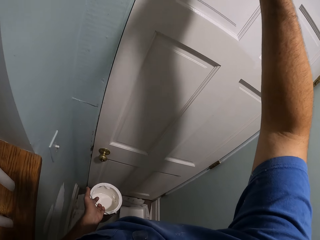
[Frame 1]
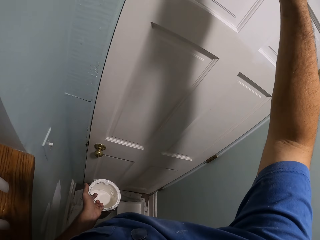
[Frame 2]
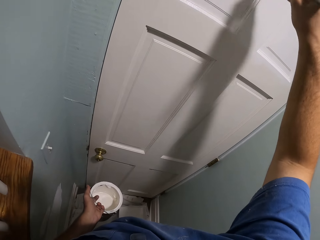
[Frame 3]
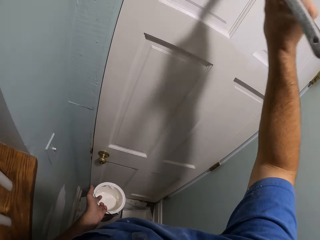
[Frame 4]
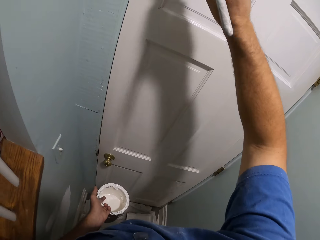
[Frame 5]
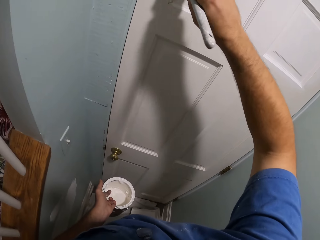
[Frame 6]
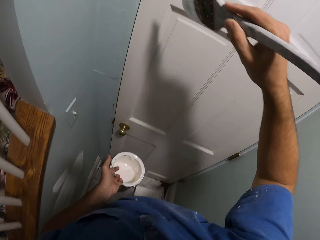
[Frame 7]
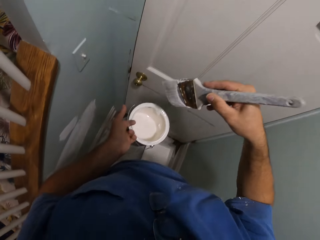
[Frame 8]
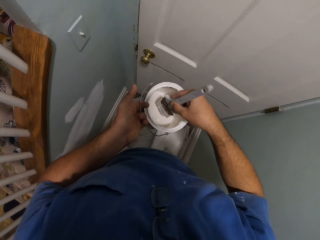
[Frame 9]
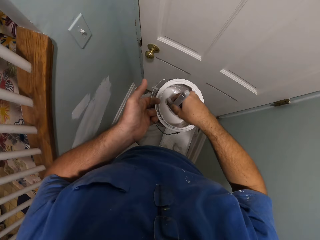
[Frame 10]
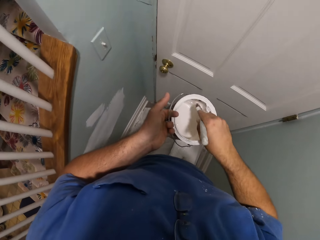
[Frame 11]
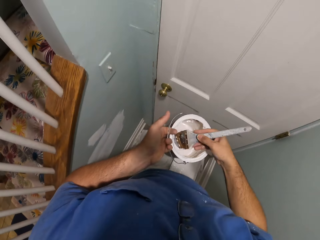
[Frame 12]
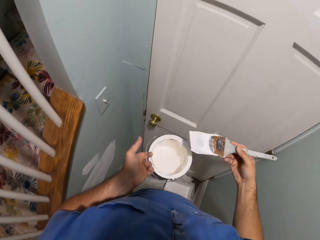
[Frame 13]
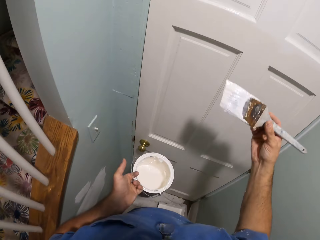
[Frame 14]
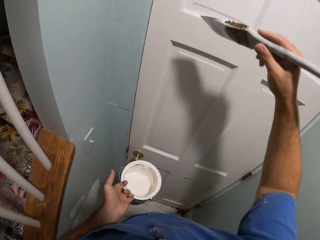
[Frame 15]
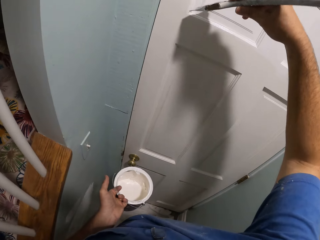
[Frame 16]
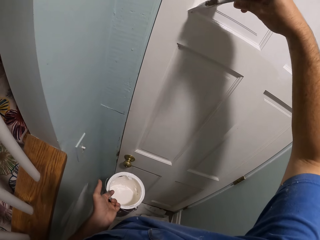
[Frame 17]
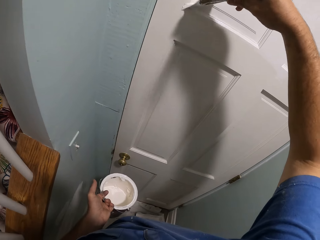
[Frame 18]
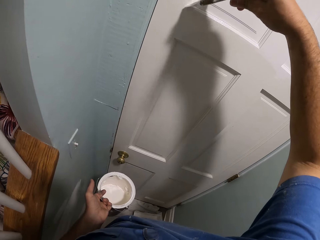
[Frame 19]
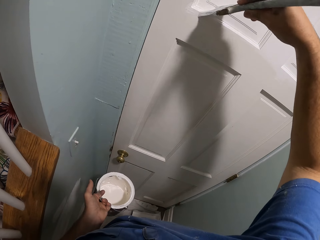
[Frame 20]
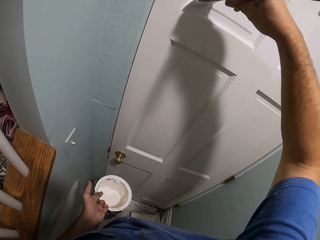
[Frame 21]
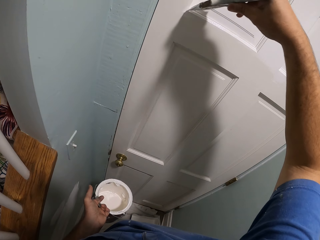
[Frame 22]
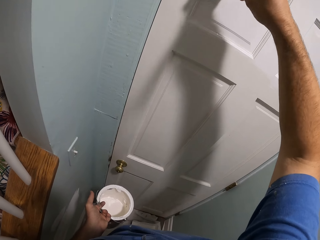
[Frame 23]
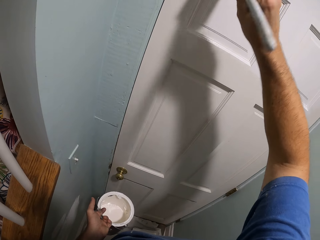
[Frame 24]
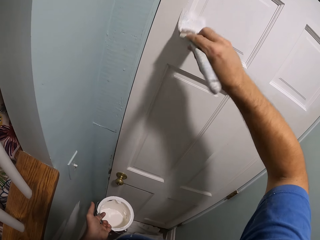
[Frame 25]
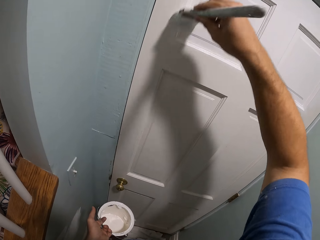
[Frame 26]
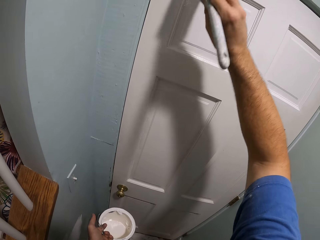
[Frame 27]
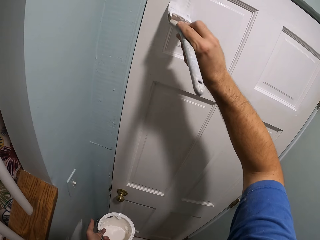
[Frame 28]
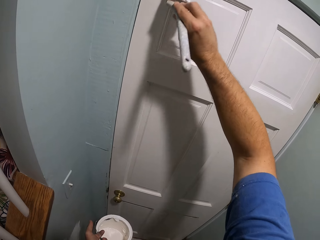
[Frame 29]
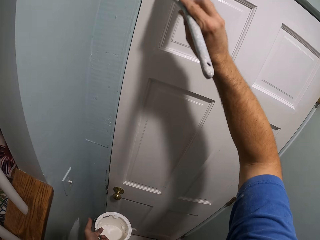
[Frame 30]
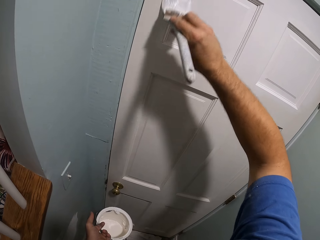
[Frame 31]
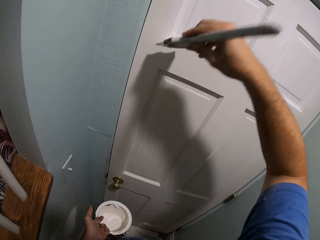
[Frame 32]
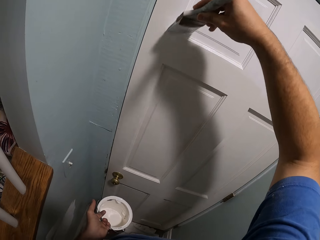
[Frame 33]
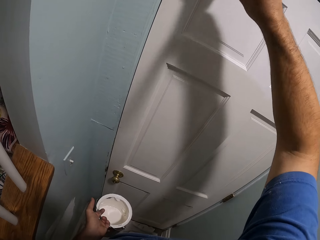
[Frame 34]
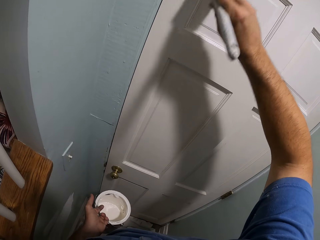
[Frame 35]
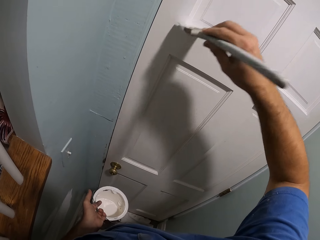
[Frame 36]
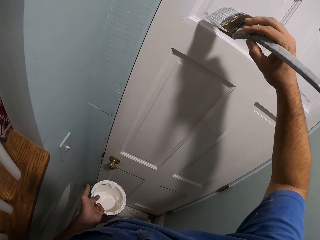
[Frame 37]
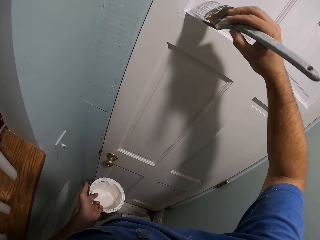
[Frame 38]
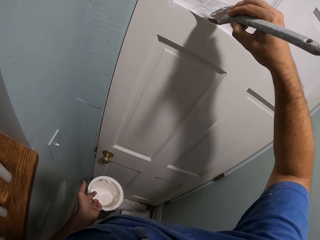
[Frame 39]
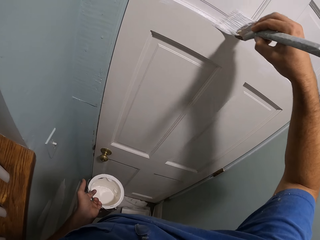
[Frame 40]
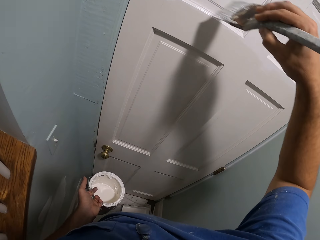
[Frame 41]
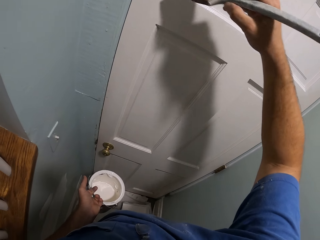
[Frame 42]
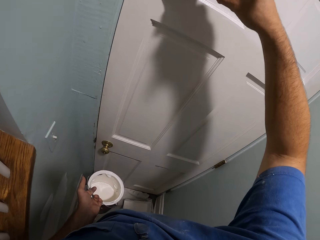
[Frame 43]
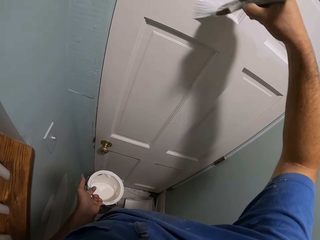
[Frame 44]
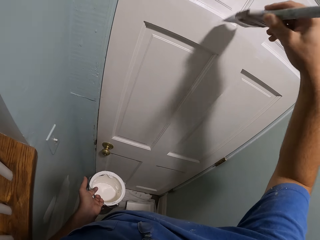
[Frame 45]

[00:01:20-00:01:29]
The camera wearer dips the paintbrush into the paint container. They remove the paintbrush from the paint container. They paint the door with the brush.

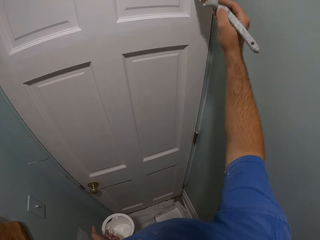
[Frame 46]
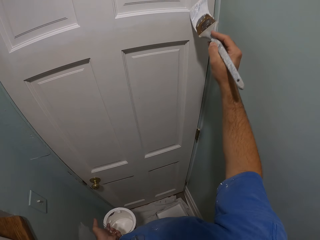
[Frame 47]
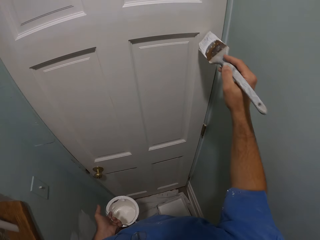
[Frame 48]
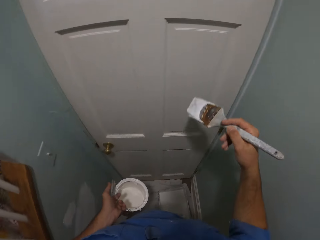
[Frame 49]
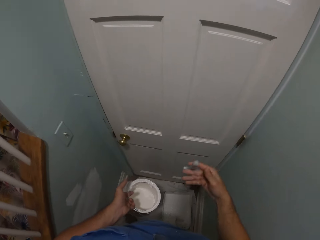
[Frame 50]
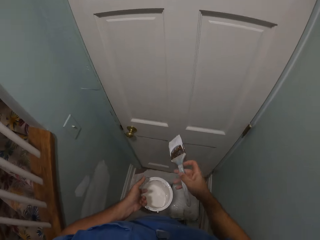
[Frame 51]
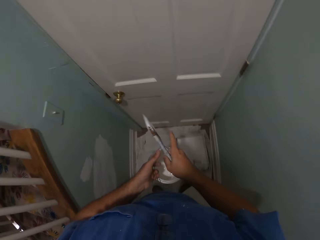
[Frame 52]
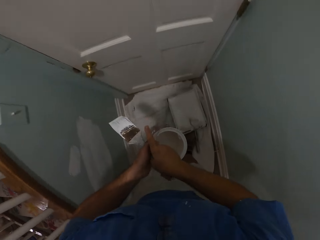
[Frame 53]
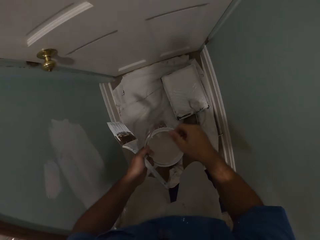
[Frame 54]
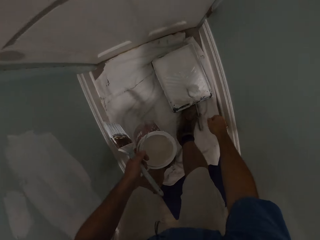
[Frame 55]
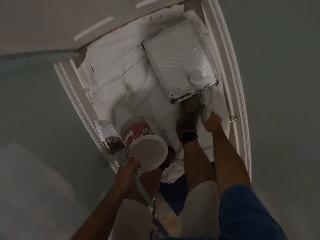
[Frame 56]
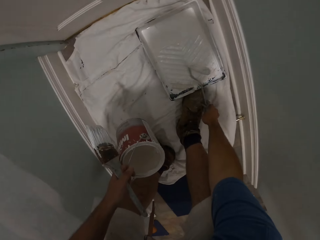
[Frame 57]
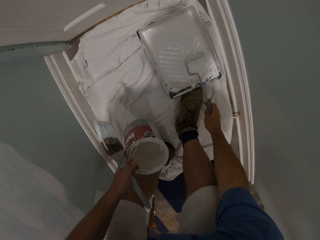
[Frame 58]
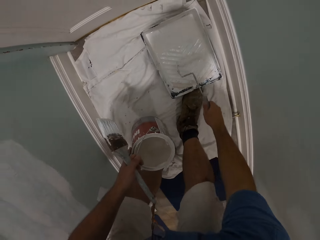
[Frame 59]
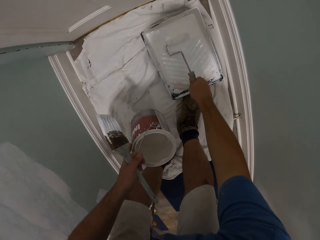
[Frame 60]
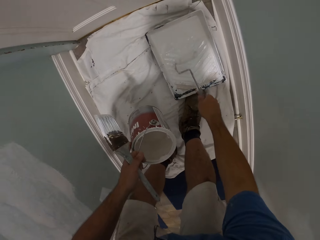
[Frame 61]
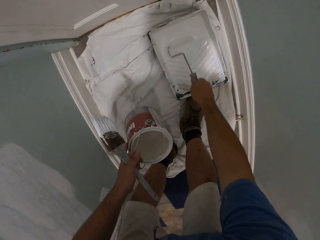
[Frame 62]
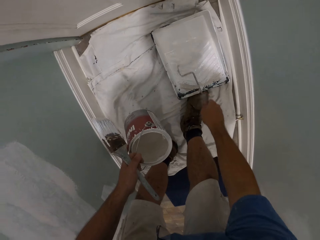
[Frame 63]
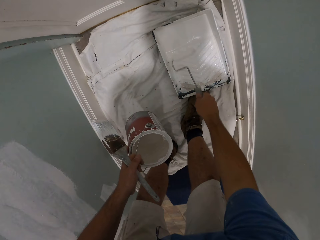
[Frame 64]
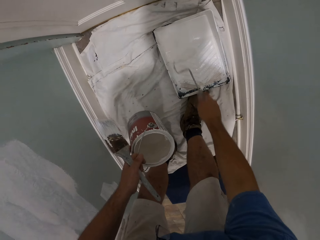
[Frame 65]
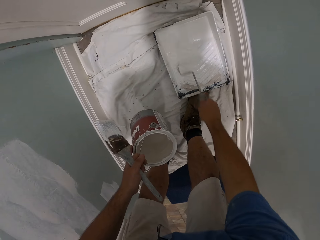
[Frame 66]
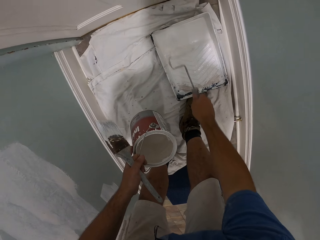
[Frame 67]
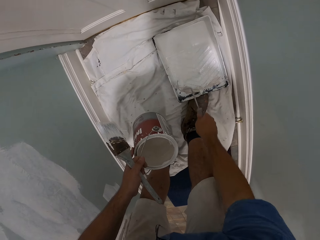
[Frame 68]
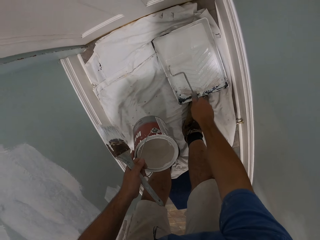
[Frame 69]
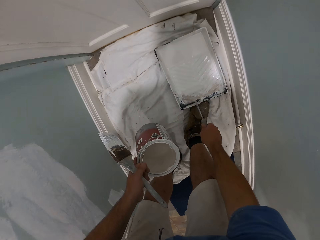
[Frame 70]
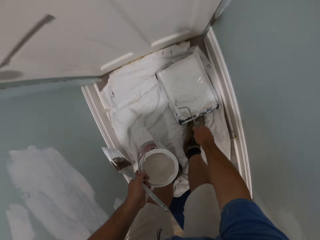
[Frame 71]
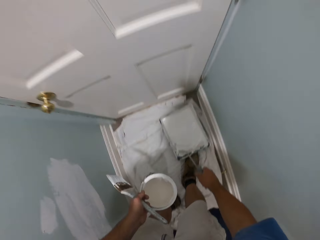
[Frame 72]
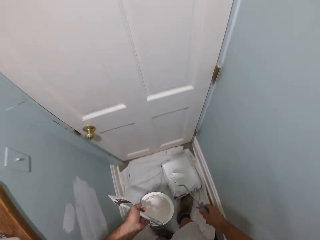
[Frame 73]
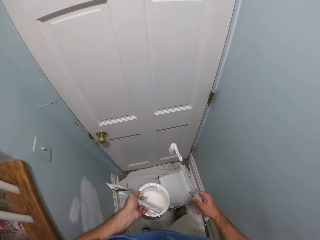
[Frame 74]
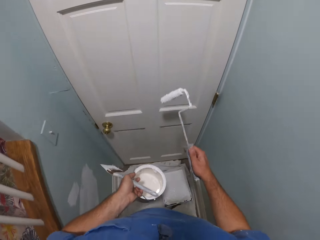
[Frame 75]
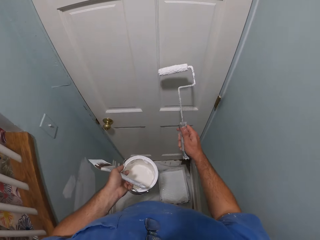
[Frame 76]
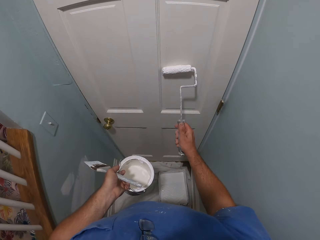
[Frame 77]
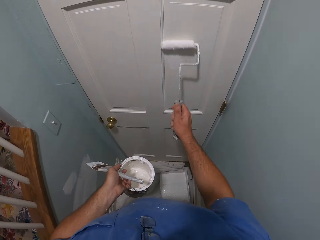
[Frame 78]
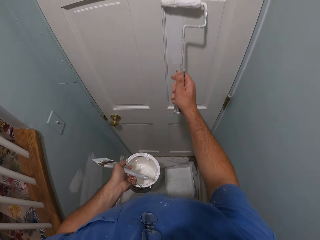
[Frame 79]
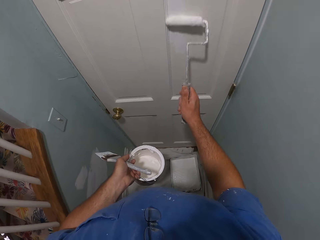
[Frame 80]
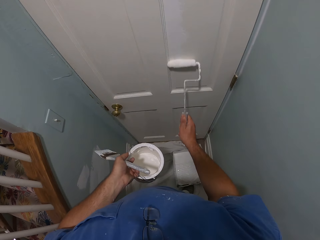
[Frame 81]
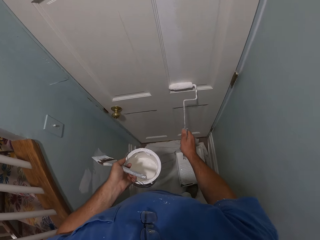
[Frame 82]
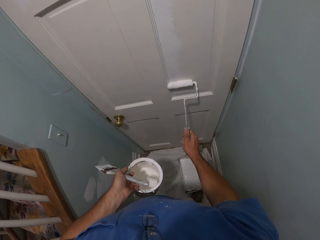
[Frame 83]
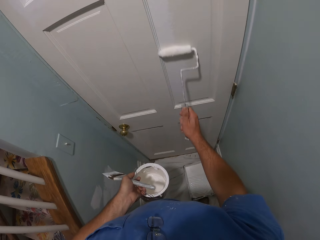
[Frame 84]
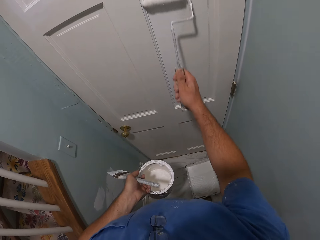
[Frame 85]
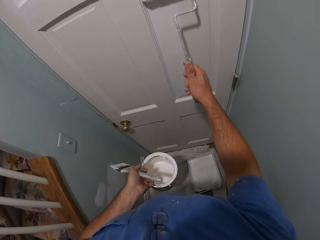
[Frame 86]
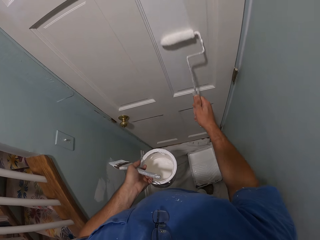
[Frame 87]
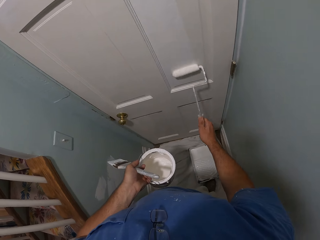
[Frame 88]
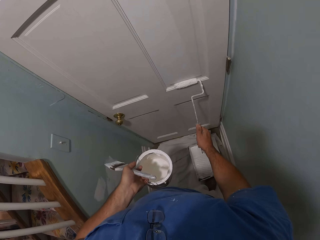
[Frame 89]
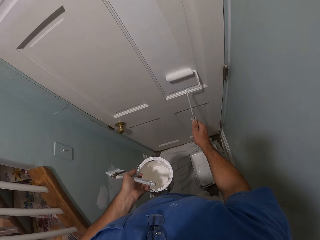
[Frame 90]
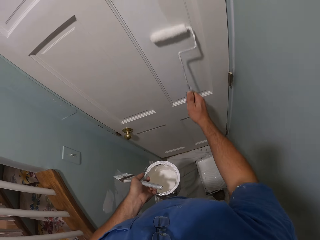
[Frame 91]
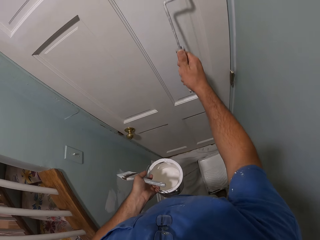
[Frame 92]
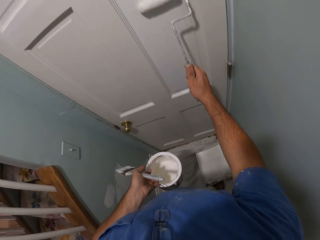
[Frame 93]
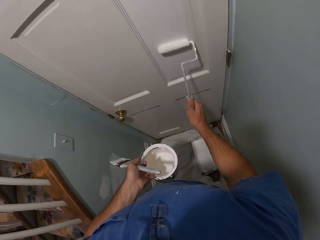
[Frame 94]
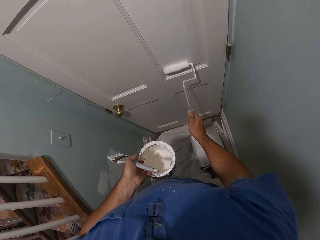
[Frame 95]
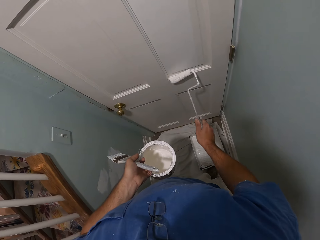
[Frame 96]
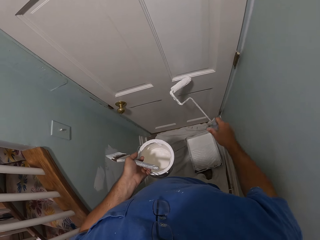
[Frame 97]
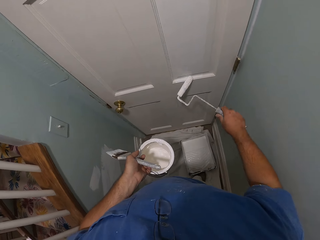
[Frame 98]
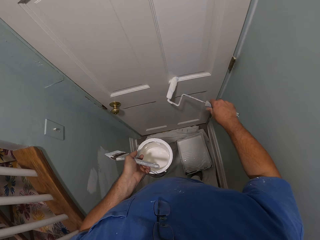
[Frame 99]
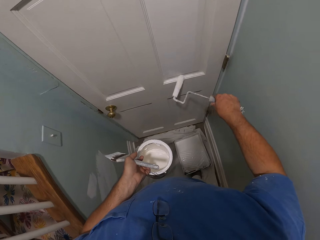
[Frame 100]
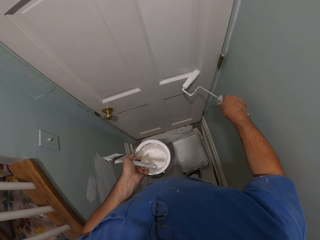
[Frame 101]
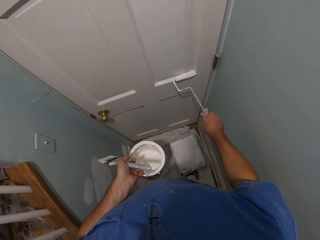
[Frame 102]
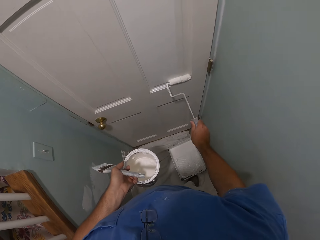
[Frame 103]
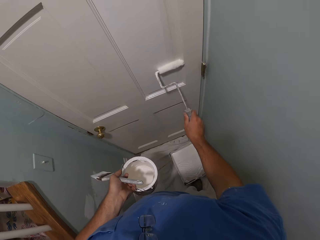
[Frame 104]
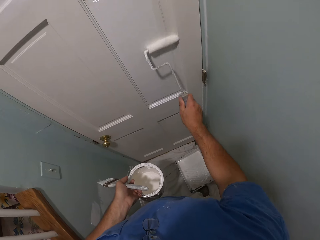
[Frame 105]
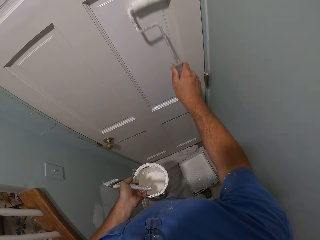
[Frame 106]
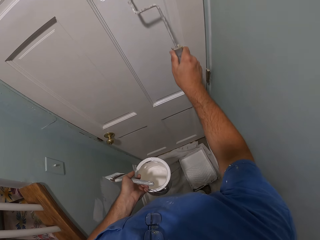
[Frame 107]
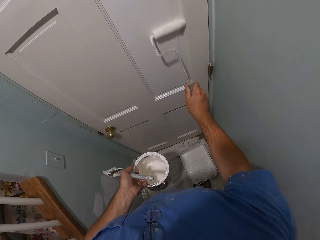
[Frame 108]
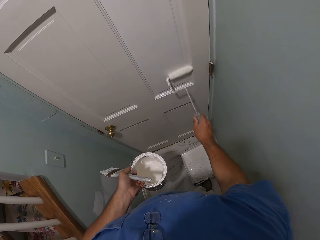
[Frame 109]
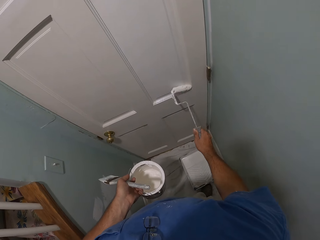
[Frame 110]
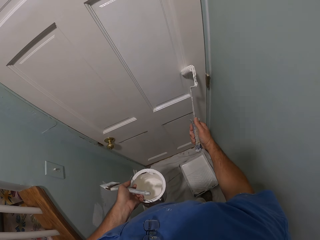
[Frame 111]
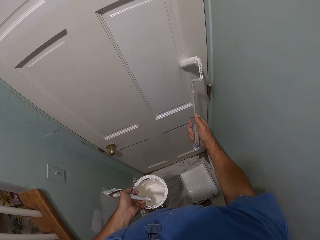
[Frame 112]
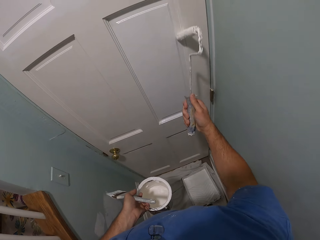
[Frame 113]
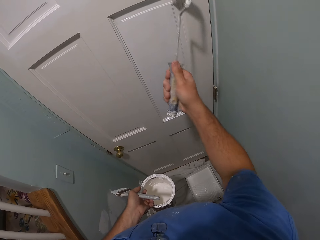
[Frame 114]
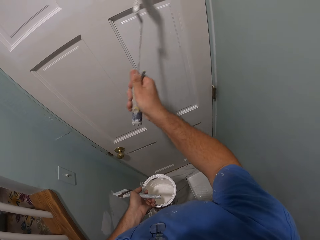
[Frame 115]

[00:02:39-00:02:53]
The camera wearer passes the paintbrush from his right hand to his left hand. He holds the brush with the other hand. He picks the paint roller from the paint roller tray on the floor. He rolls the paint roller against the paint inside the paint roller tray. He raises the paint roller. He paints the door with the roller.
